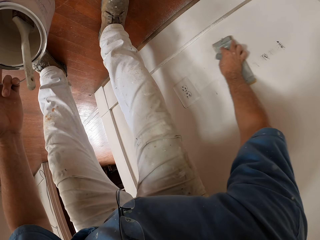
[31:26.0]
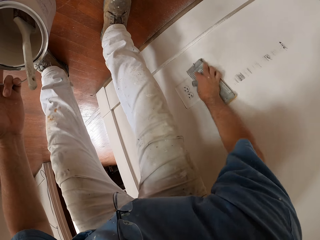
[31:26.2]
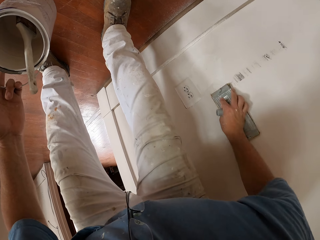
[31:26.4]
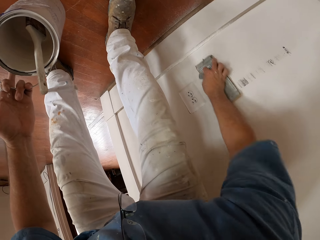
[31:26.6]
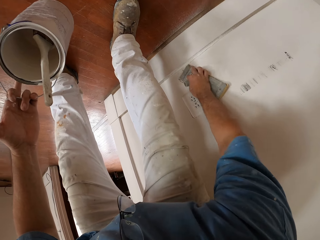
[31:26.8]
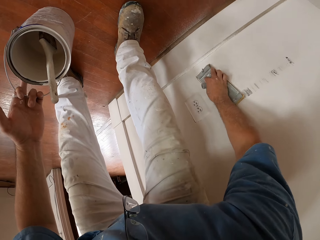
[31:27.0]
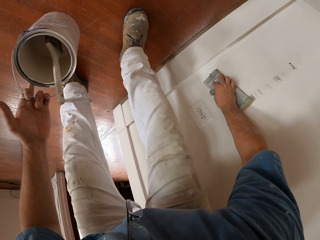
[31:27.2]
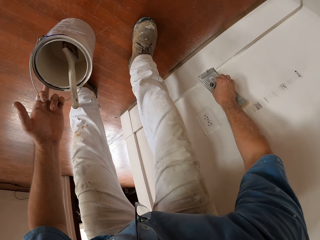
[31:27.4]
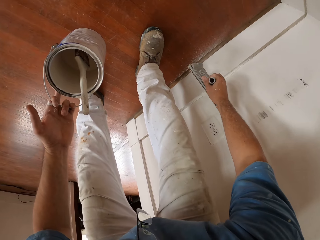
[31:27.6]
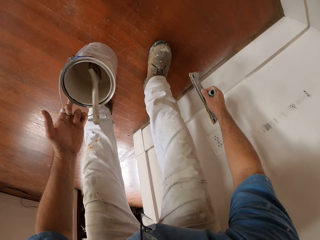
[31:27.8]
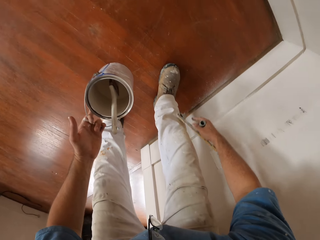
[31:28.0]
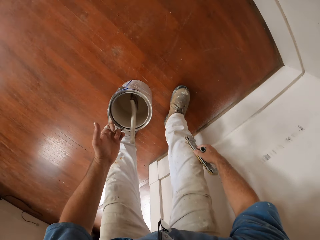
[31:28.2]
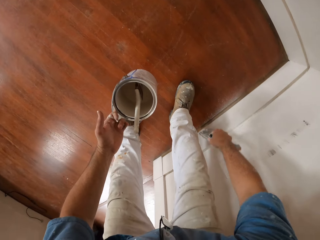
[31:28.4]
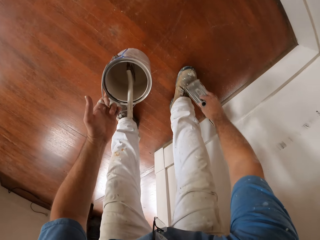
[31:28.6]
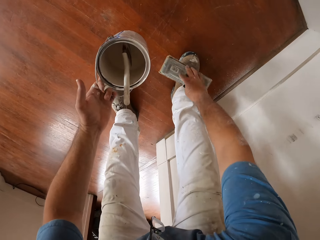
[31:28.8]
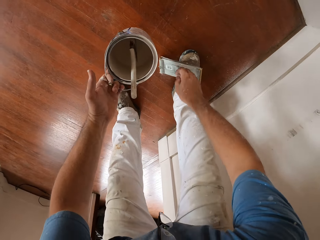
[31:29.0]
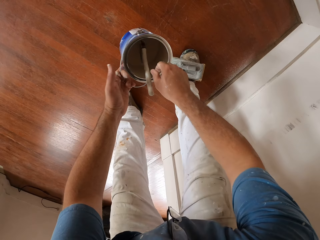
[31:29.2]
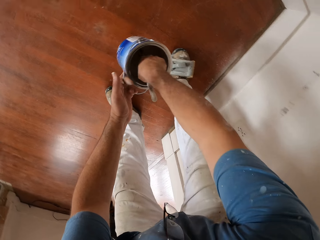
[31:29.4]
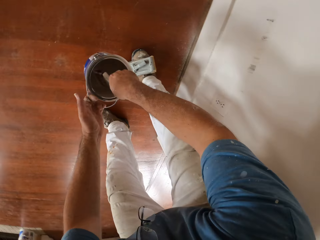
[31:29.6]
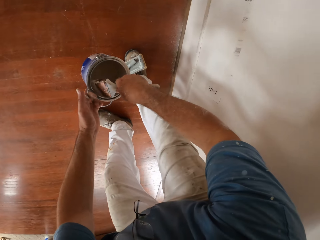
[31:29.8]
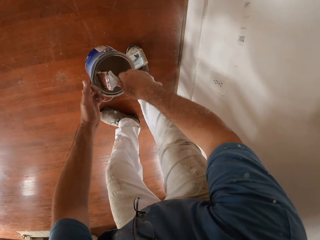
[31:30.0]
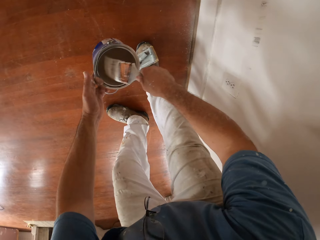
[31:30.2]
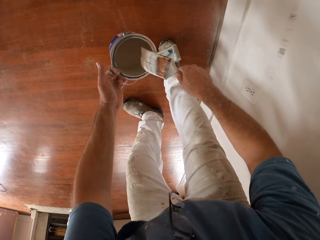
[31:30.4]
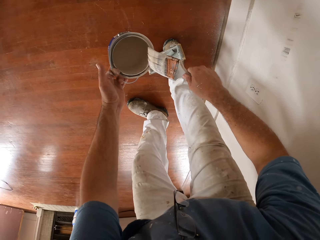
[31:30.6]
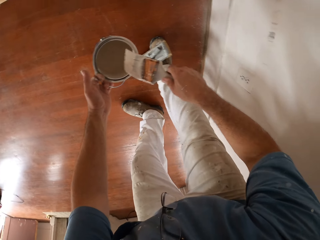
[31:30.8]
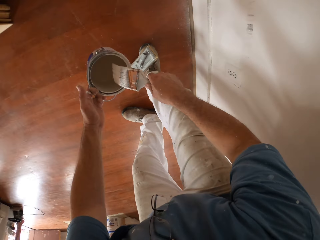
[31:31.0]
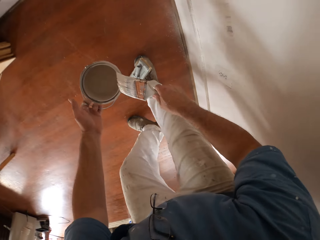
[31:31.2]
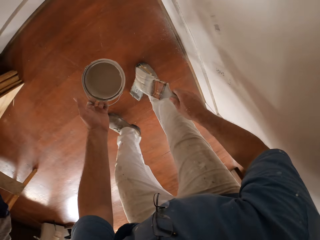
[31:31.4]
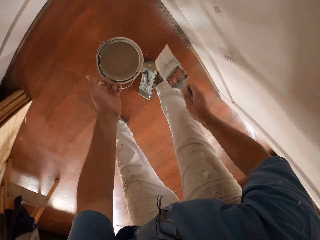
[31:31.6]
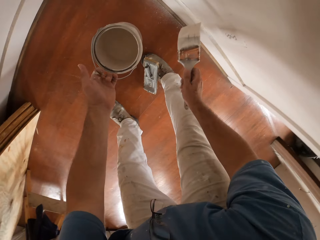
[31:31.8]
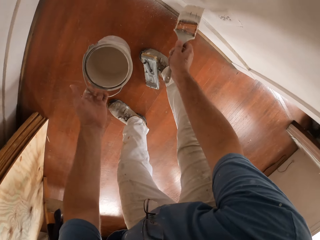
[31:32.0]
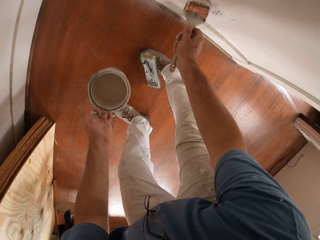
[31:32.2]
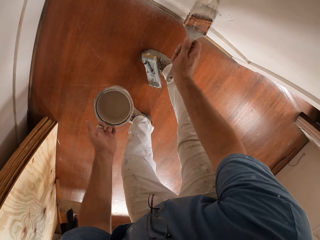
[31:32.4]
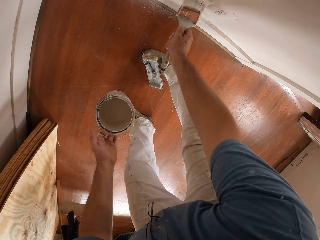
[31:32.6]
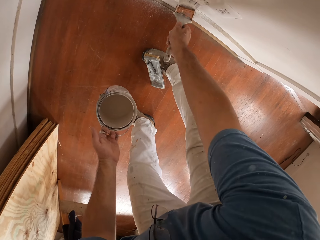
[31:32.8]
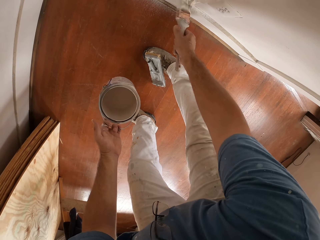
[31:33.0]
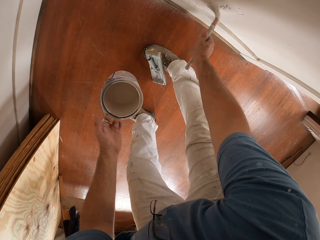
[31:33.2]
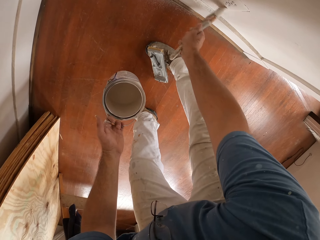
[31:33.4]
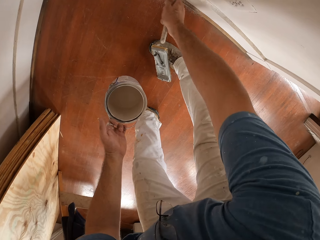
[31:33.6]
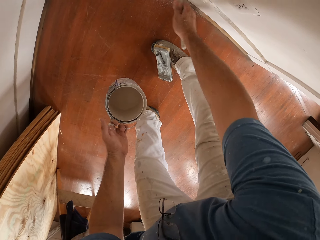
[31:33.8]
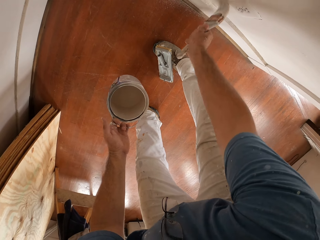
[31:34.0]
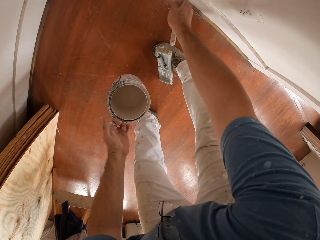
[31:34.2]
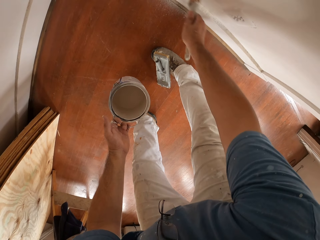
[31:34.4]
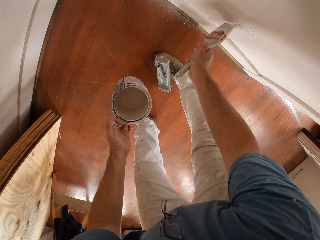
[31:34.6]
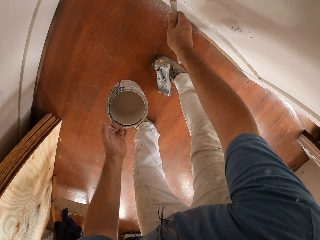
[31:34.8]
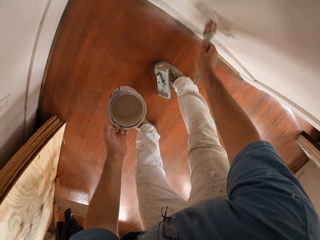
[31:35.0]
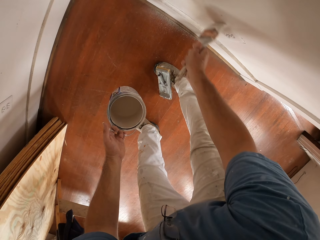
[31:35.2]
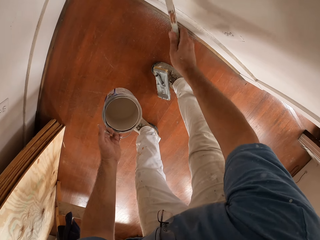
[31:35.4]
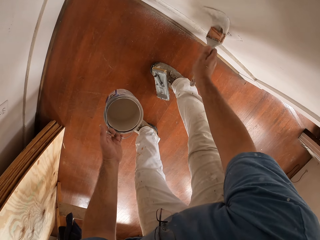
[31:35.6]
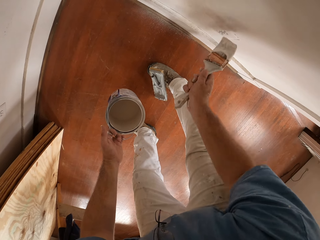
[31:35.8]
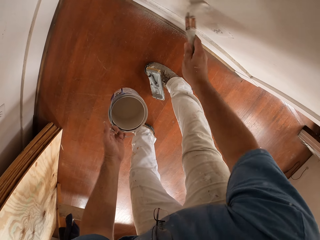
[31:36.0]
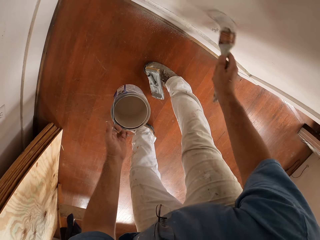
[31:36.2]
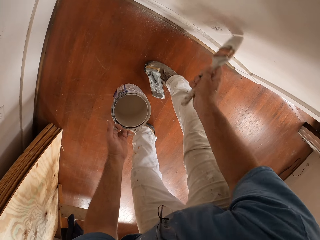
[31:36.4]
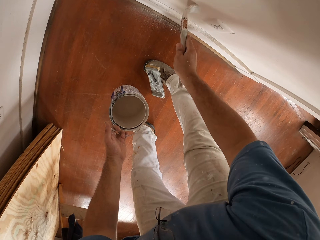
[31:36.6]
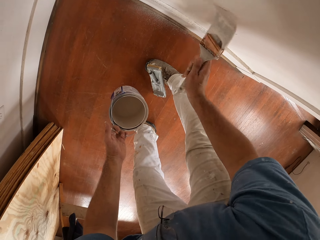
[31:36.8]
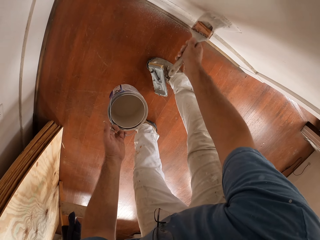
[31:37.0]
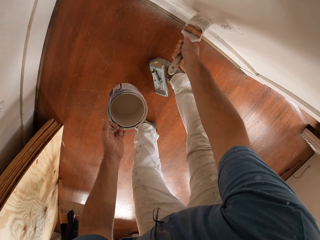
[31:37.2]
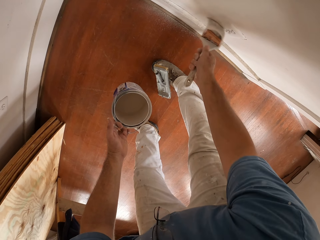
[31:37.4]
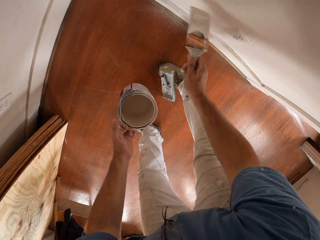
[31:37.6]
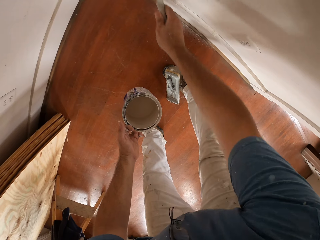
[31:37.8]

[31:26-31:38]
The camera wearer dusts the clamp sandpaper on his trouser. He drops the sandpaper on his right foot, and puts the sandpaper on the floor. He picks up the paint brush in the paint can in his left hand, and removes the brush from the paint can. He paints the wall with the paint brush.

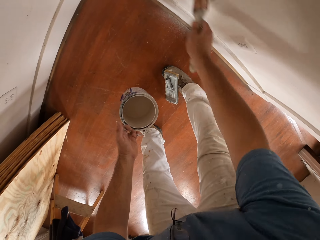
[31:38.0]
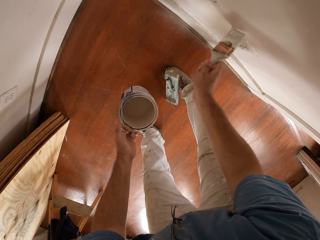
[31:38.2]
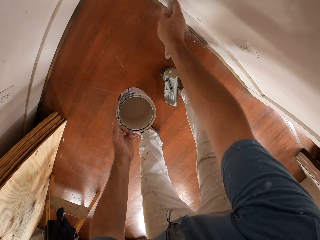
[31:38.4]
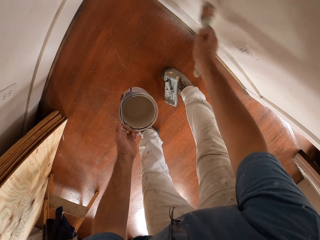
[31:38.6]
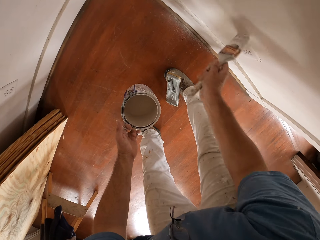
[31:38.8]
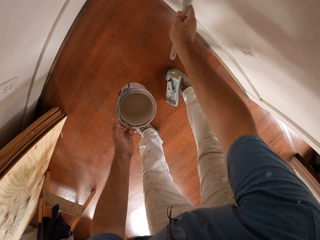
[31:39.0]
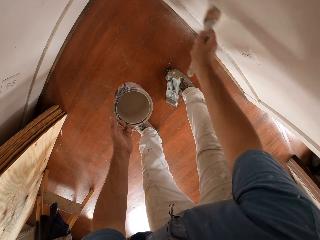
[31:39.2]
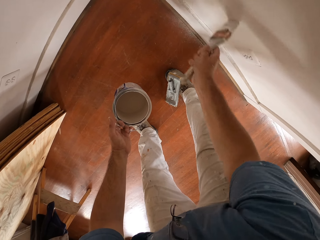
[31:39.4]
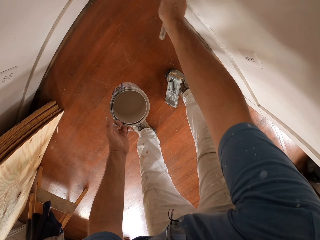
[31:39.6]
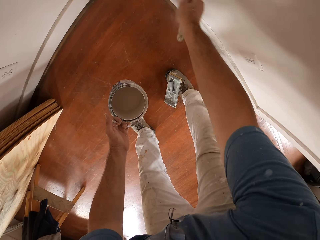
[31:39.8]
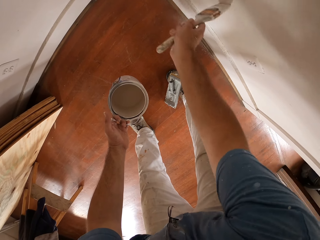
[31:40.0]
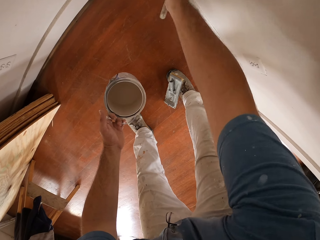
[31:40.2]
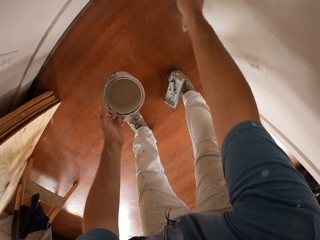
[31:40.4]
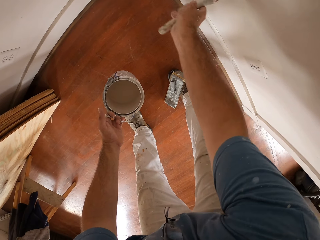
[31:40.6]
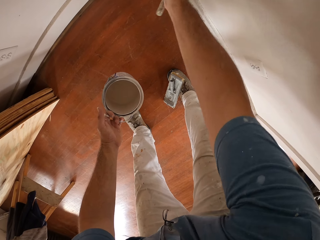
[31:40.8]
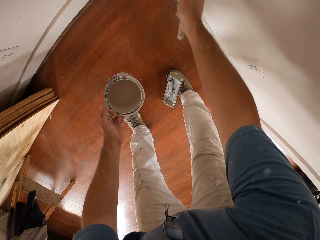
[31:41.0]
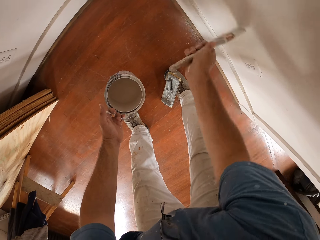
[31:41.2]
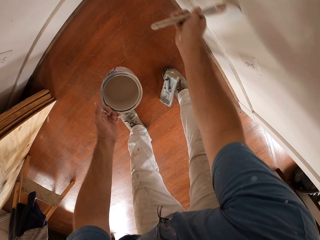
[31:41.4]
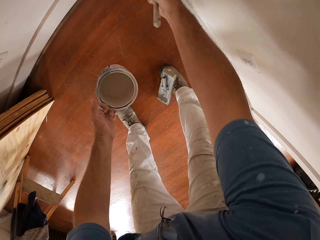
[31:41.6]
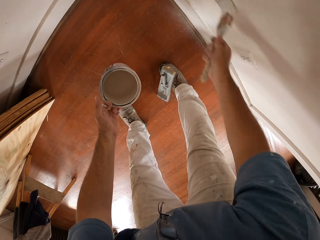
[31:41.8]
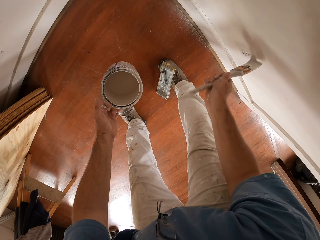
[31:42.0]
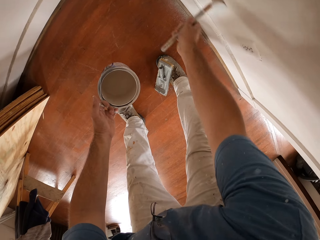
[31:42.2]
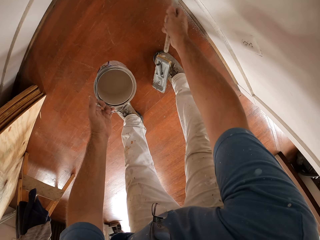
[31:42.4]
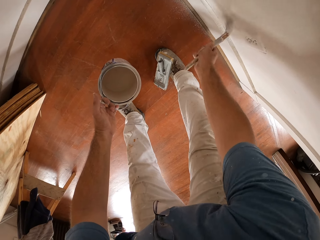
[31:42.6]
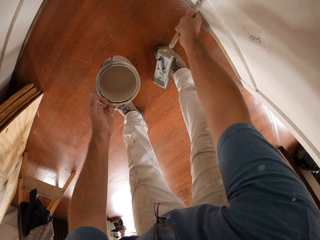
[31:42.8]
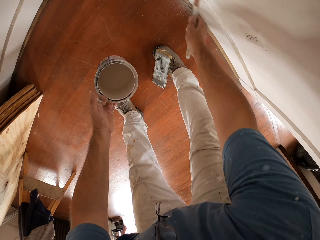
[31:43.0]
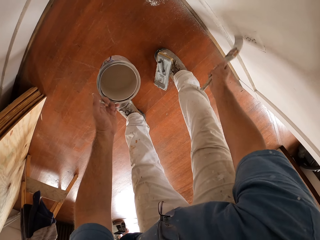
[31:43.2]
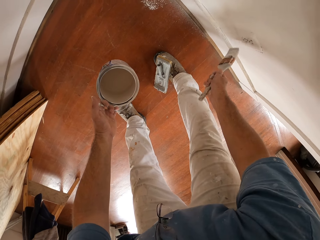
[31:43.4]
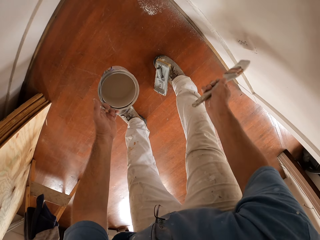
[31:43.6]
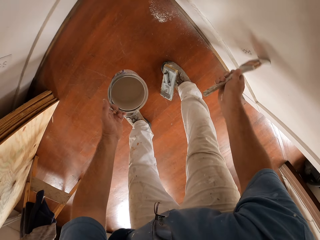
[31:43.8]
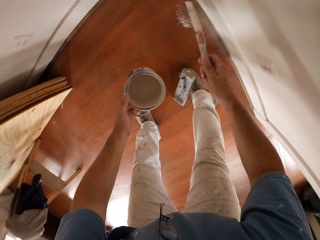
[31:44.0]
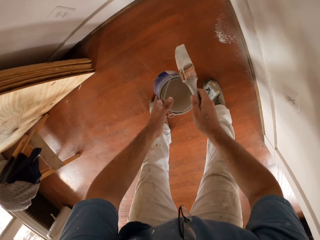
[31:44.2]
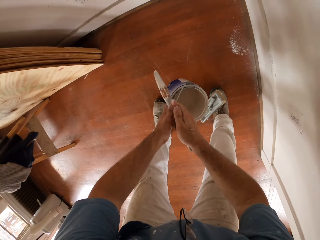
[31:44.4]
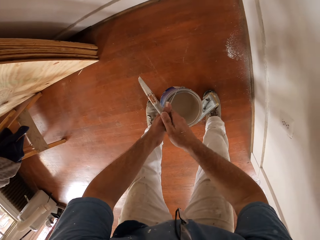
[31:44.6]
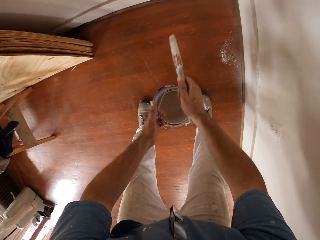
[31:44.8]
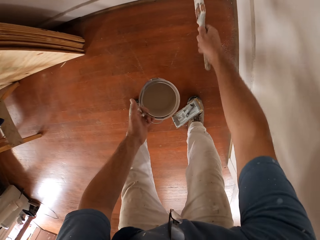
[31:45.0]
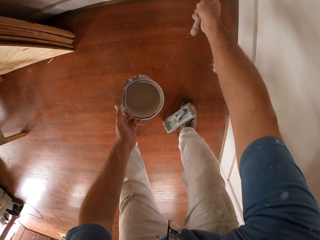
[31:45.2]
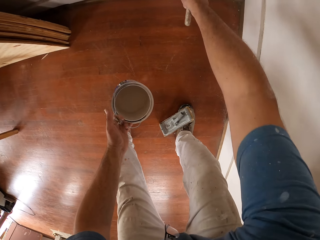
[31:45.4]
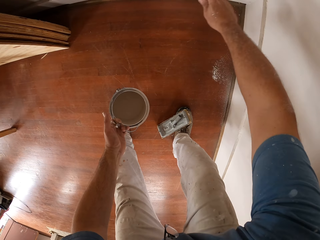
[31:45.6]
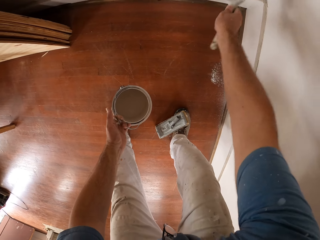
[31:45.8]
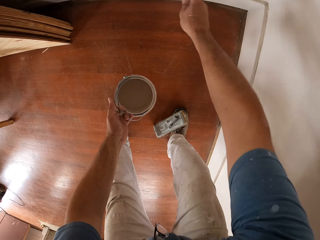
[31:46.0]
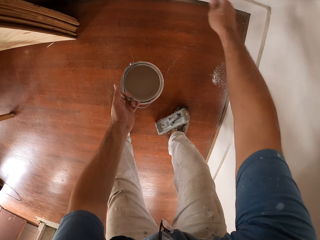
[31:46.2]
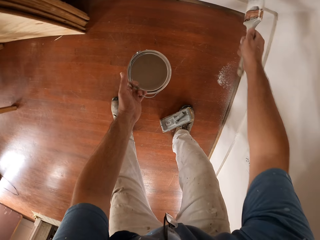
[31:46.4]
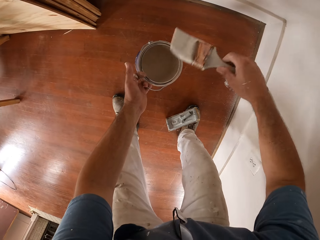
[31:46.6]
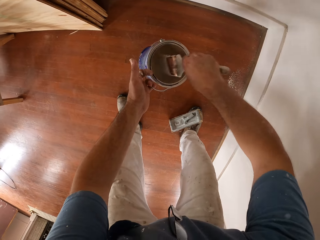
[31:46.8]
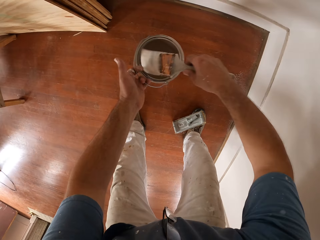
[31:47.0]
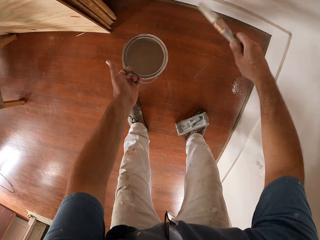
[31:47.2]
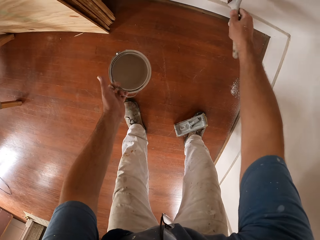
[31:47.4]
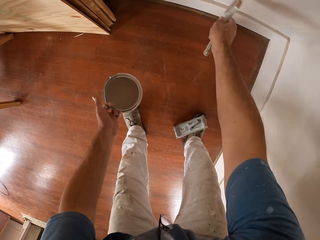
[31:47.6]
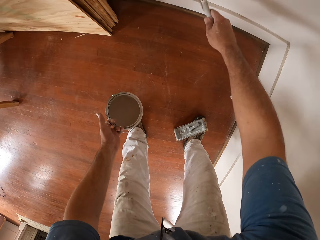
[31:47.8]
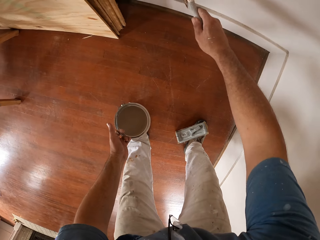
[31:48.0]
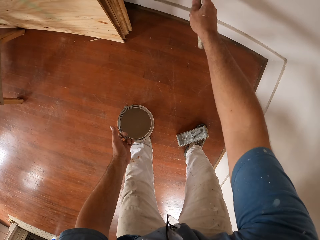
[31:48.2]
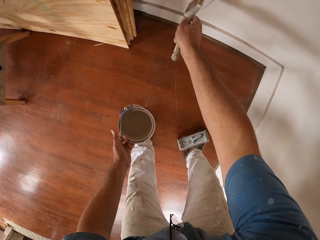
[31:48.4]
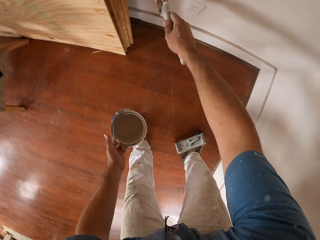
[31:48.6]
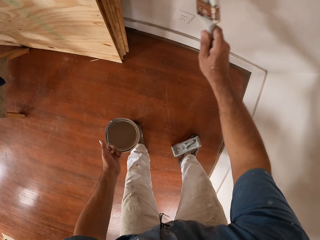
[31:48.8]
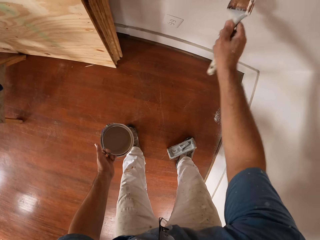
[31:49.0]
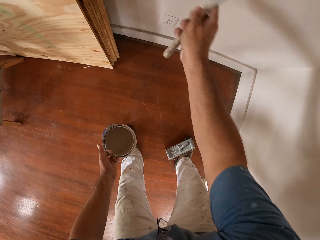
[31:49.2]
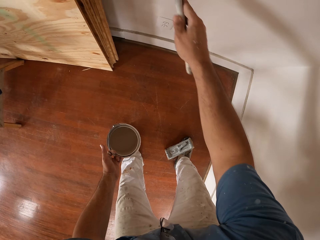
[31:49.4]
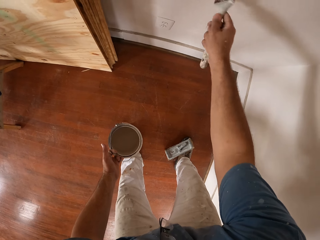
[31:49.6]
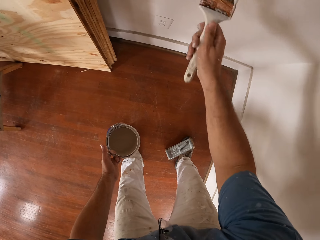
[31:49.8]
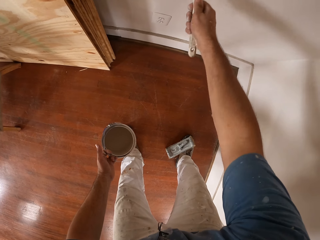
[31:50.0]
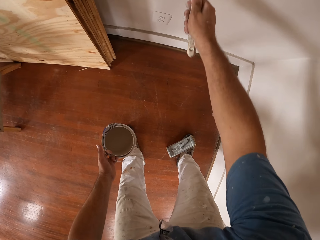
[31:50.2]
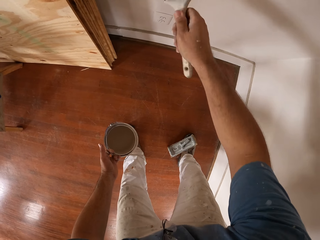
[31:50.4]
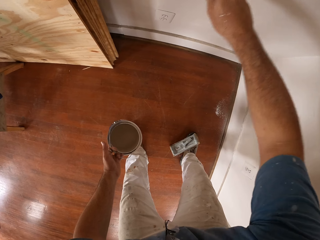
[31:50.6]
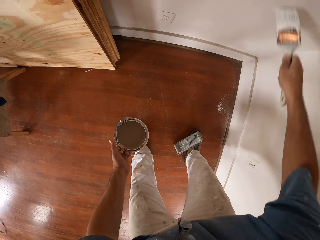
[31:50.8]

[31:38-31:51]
The camera wearer stops painting the wall, and paints. They dip the brush into the paint can, and paint the wall with the brush.
